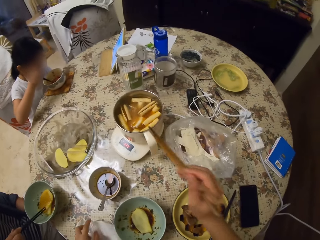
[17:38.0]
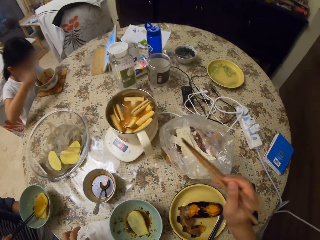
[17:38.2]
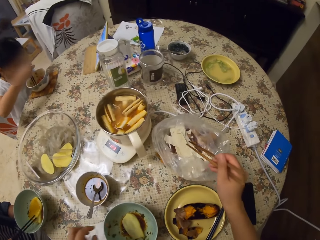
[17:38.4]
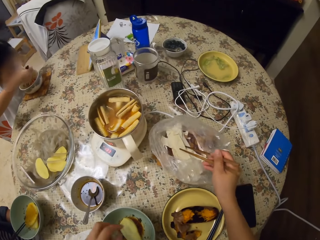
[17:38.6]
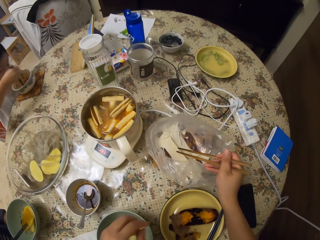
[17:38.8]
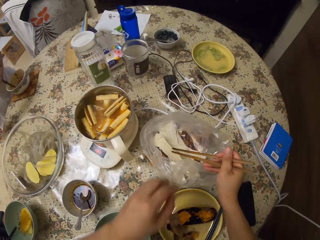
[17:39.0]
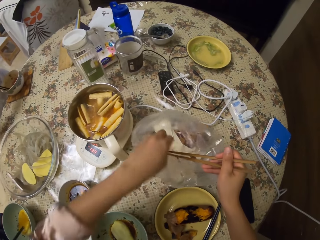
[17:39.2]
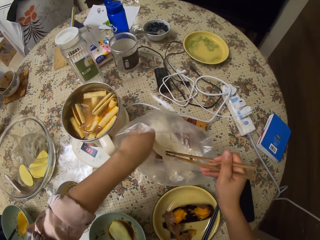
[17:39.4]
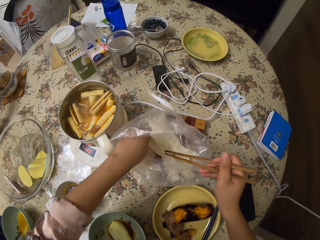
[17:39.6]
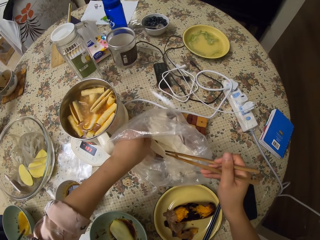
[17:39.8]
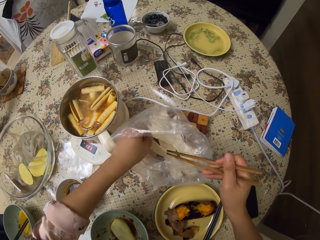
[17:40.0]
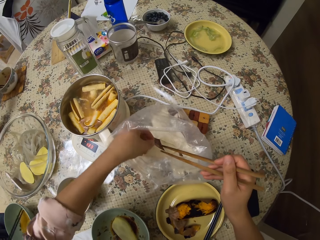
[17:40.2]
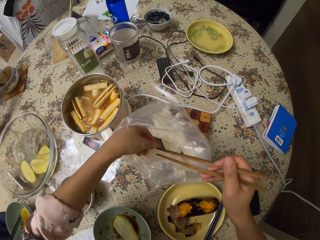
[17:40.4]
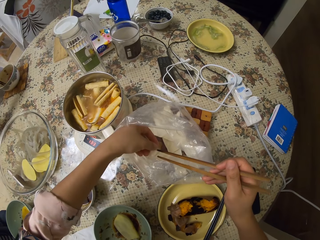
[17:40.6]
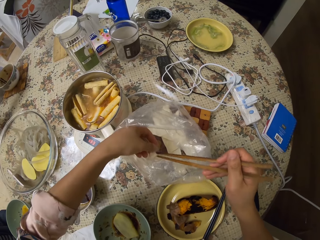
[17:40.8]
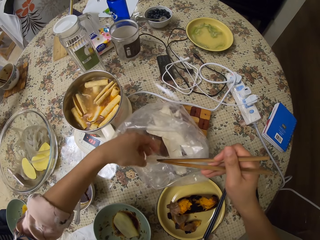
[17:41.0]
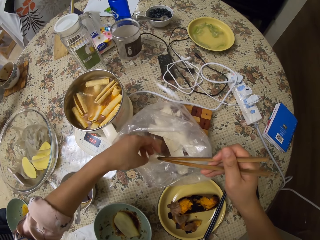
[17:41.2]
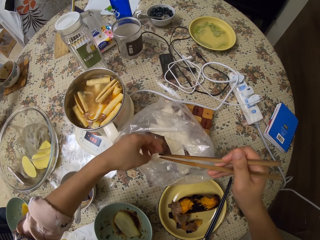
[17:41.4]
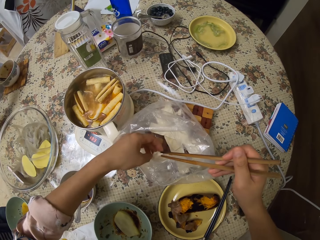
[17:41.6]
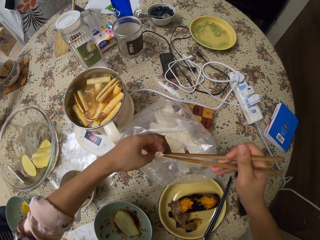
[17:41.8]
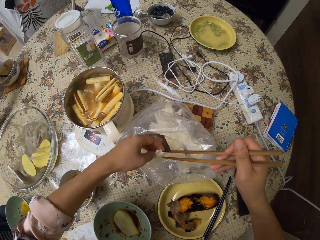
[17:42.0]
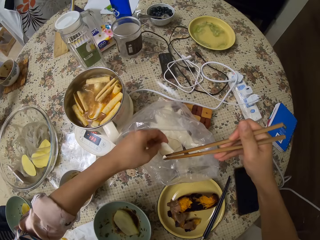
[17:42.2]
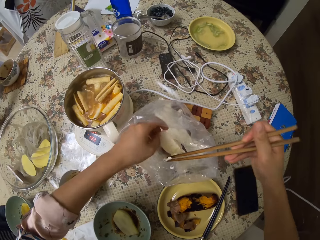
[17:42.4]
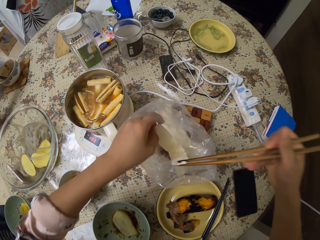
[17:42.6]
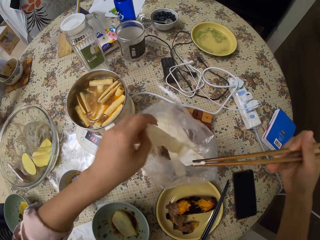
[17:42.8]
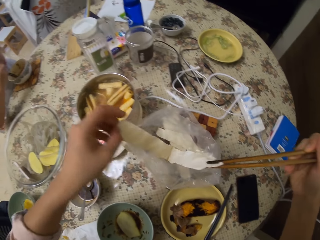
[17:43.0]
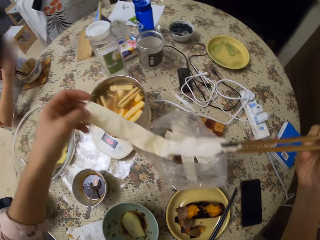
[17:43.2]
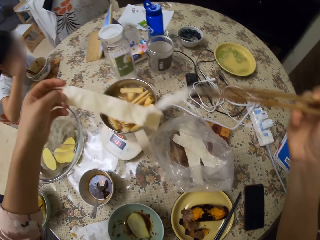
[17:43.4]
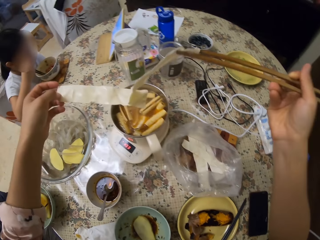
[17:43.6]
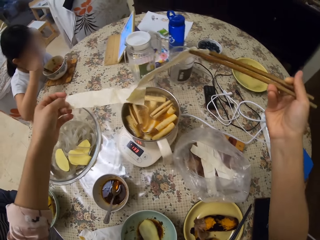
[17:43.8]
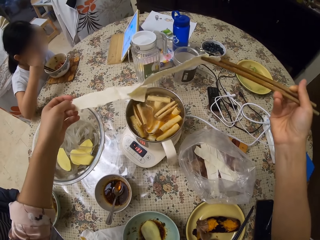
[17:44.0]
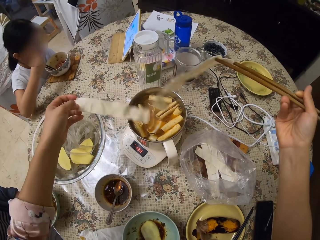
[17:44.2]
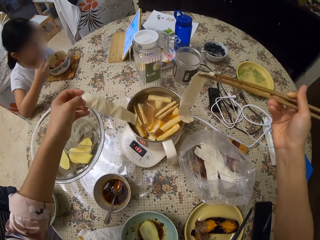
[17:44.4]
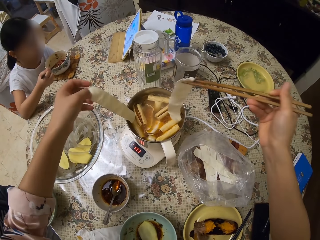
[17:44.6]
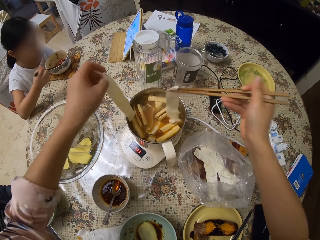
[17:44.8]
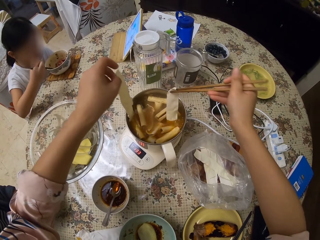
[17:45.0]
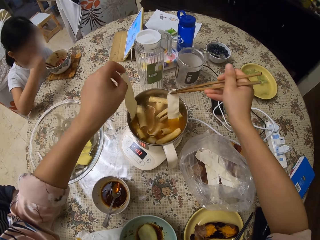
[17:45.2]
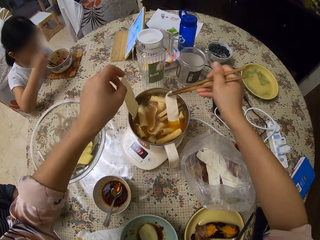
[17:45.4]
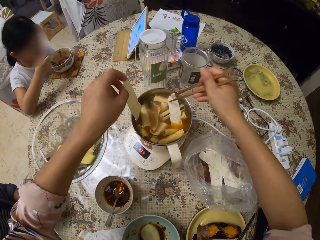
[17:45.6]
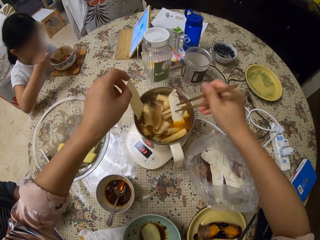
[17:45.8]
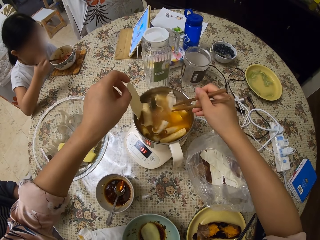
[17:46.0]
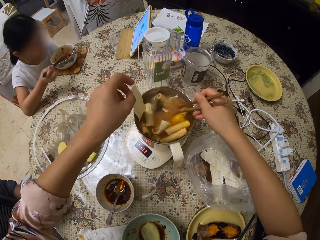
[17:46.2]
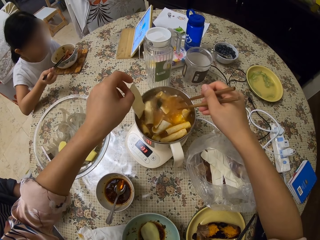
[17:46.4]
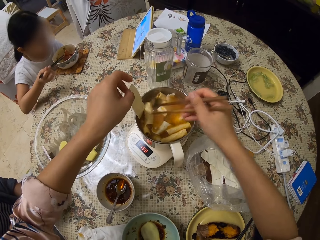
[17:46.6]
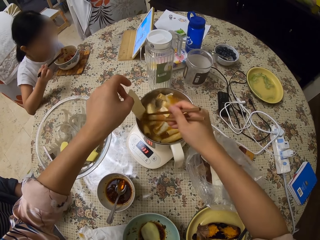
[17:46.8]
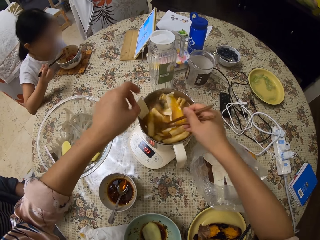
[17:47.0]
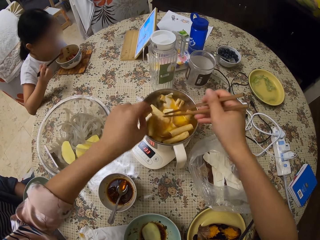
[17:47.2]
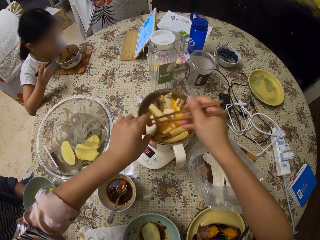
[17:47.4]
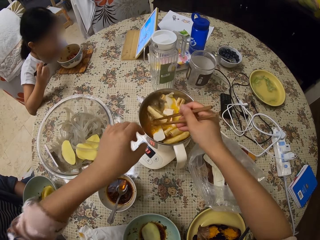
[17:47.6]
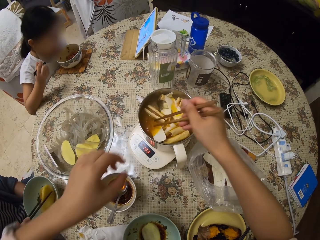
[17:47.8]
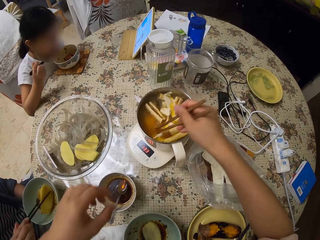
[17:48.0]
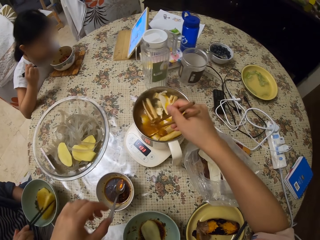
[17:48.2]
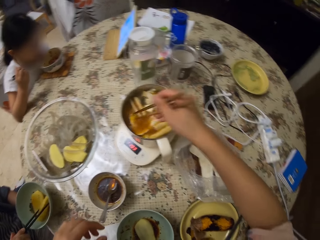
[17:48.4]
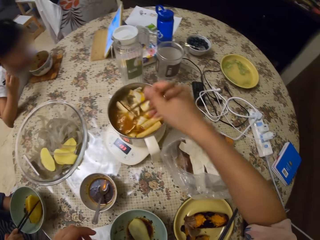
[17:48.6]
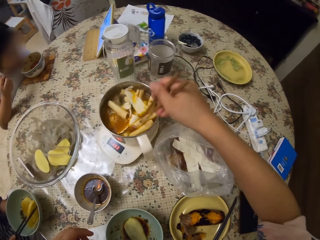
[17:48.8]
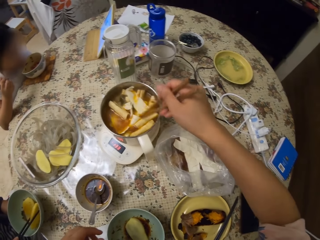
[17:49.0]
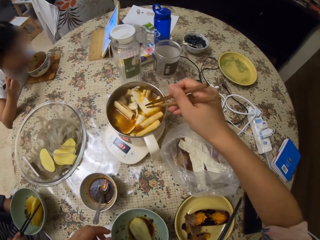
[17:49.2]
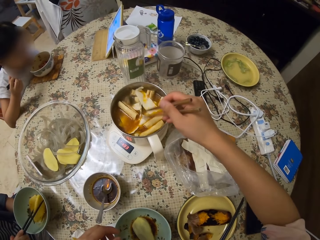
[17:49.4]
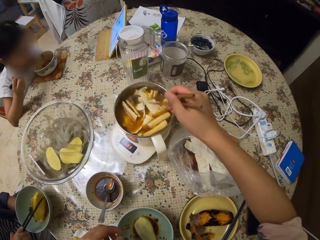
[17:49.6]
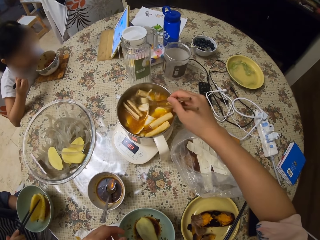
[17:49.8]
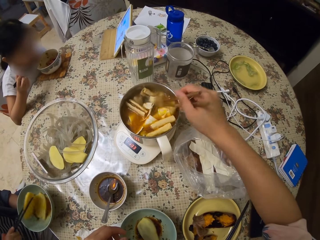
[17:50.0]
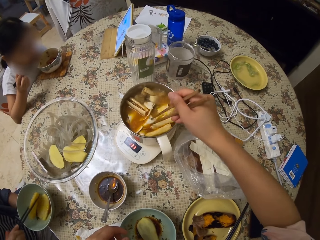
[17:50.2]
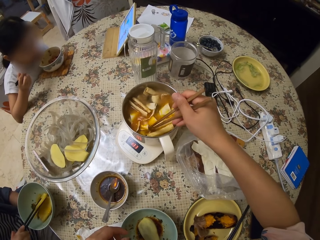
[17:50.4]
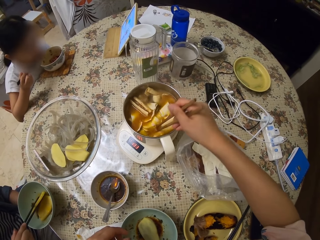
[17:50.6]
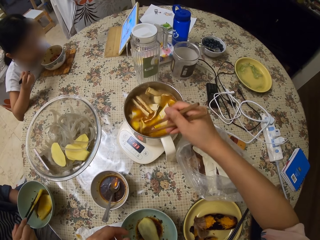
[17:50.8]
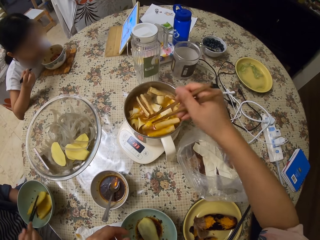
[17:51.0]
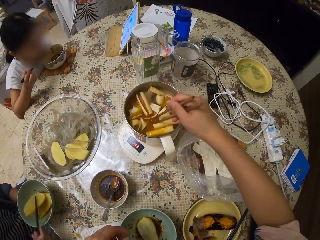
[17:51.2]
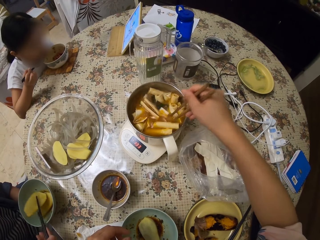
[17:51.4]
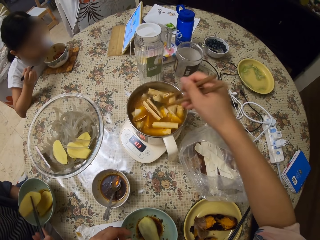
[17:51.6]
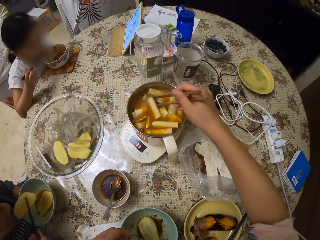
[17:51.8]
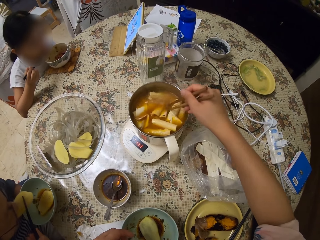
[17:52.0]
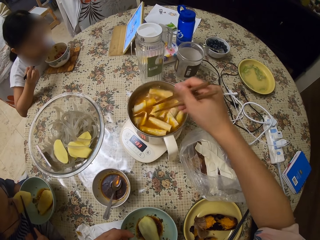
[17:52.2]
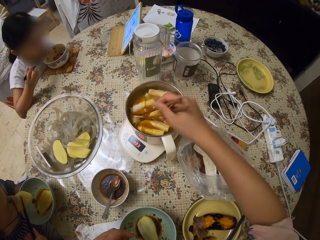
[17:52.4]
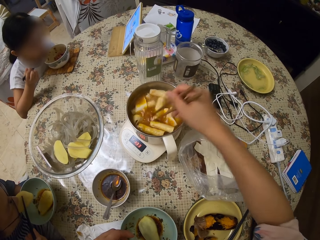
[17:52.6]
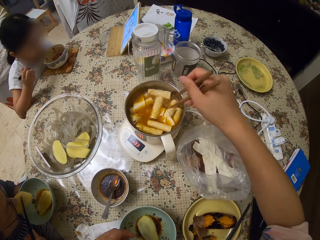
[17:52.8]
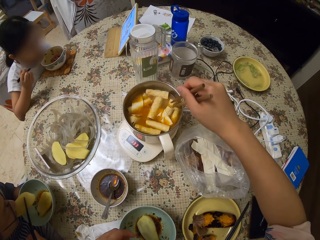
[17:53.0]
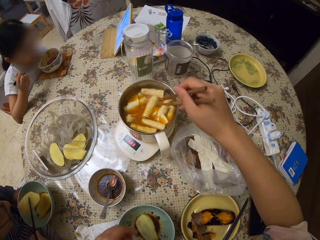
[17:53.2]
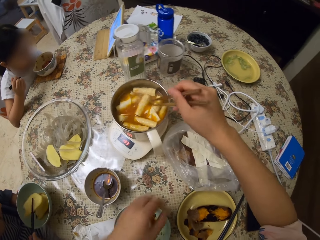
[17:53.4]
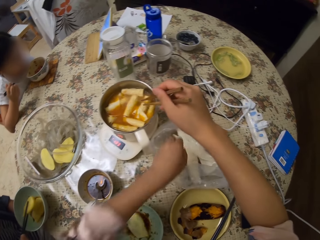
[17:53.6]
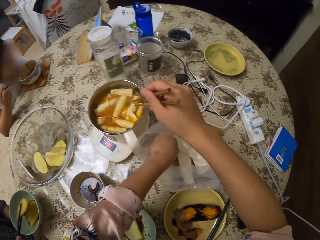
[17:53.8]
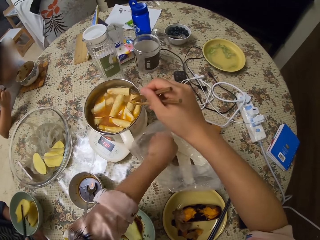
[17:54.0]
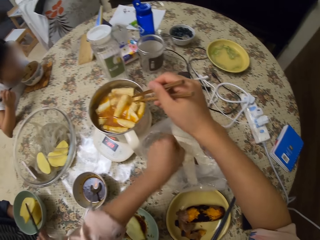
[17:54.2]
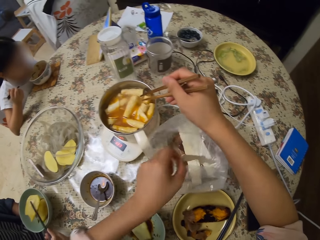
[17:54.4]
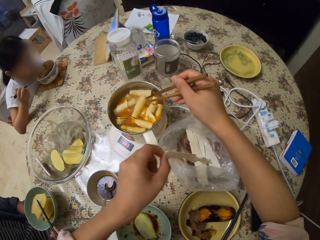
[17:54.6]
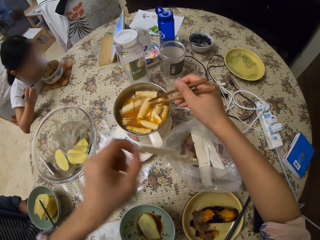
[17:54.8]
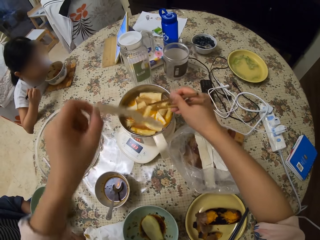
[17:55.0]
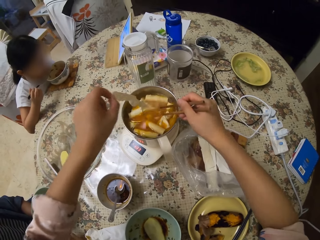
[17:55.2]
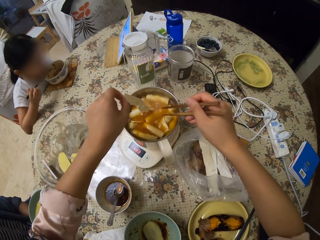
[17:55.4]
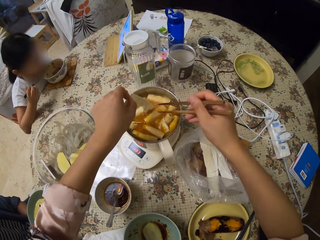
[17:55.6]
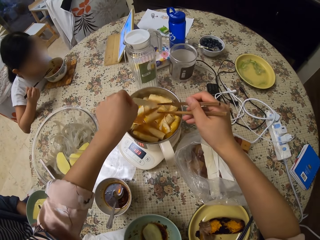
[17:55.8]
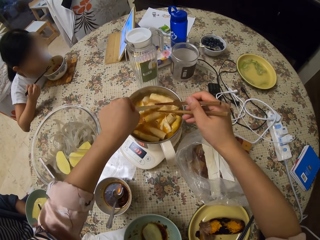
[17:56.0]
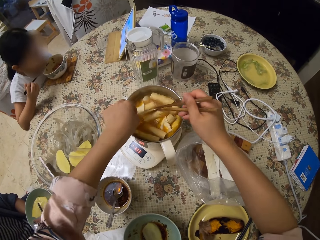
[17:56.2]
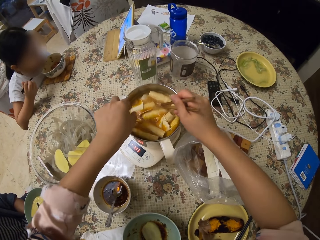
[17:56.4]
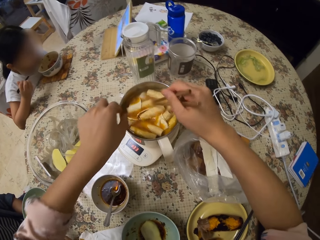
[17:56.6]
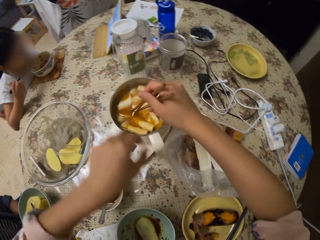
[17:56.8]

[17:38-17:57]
The camera wearer puts a serviette or paper on the table. They pick up something in the paper with chopsticks. They touch the food with the hands. They divide the food with the hand. They press something in a pot with chopsticks. They dip the food in the heater. A girl picks up something in a bowl with chopsticks. The girl eats the food. A woman moves a potato in a bowl with chopsticks, picks up the potato in the bowl with chopsticks, and bites the potato. The camera wearer hits the pot with chopsticks. They shake the chopsticks on the dish. They pick up something in the paper. They dip the food in the heater. They put something in the pot. They press something in the pot with chopsticks.

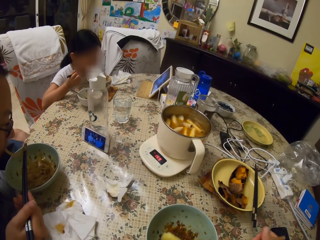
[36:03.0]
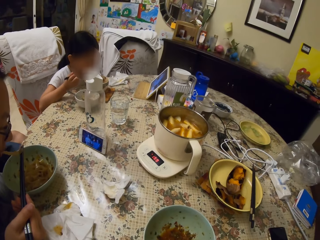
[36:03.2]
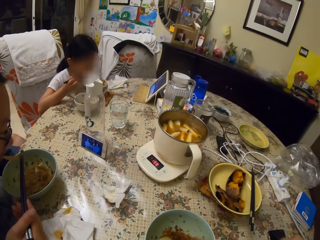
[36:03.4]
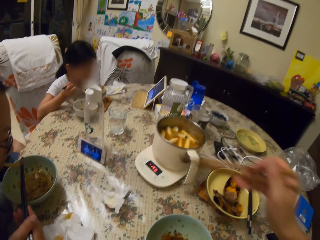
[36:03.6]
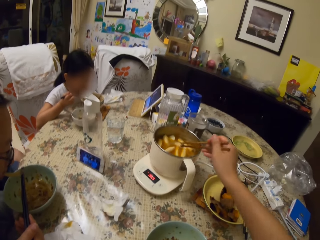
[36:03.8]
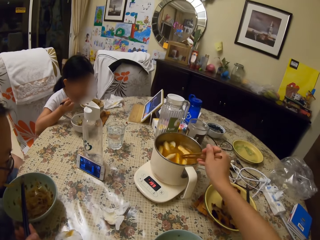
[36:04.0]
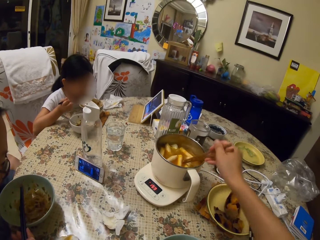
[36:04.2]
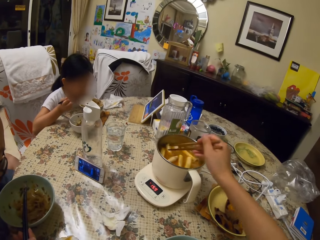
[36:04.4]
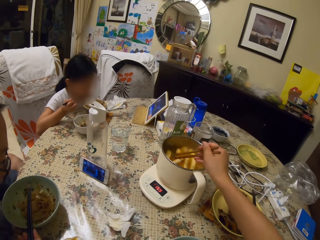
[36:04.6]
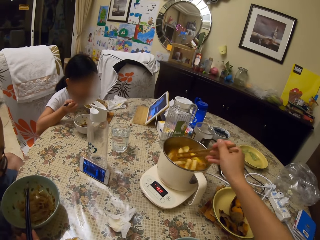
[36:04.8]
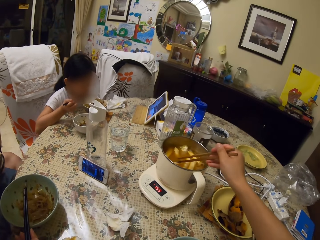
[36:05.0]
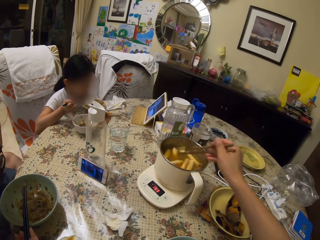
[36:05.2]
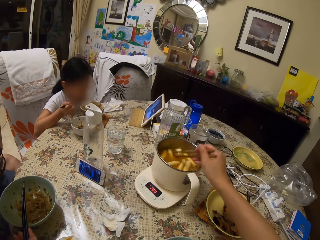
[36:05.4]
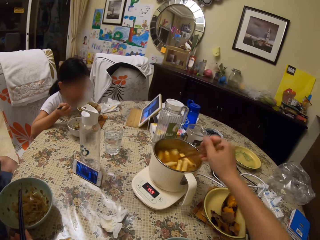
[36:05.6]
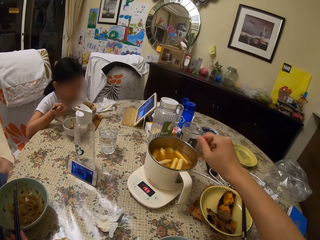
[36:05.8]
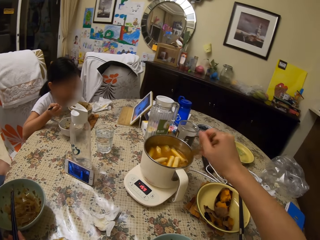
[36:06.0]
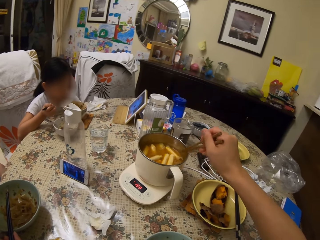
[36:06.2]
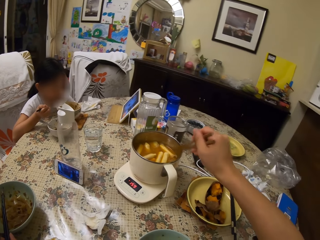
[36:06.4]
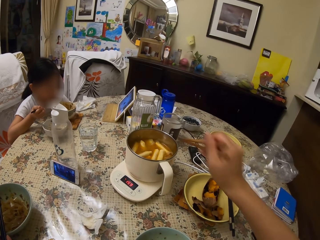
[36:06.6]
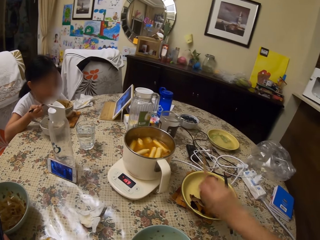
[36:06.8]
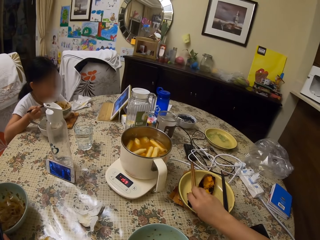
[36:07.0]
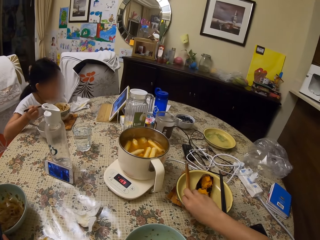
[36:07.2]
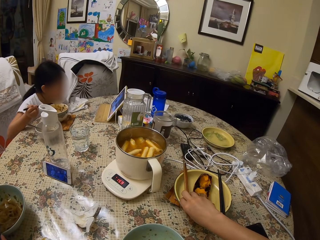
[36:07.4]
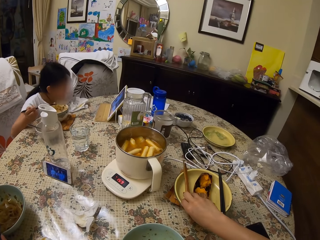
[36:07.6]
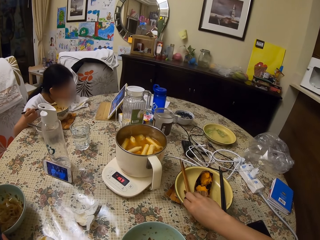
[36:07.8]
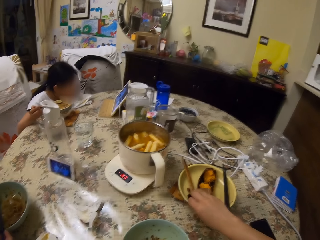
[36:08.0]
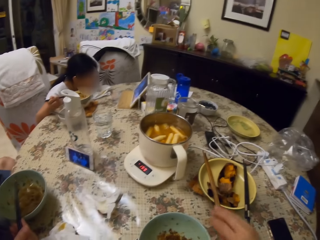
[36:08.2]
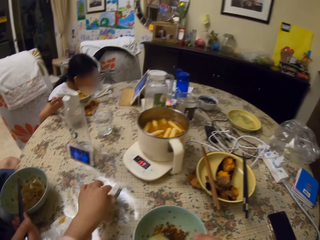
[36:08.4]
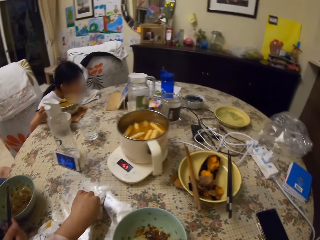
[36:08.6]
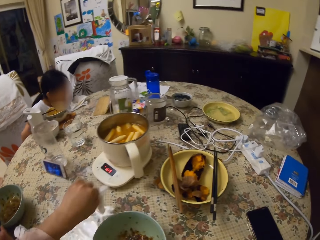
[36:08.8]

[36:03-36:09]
The camera wearer puts a potato in a bowl. They stir something in a pot with chopsticks. They hit the pot with chopsticks. They put the chopsticks on the plate. A girl moves around.
